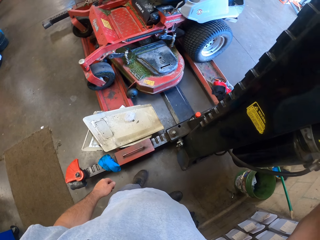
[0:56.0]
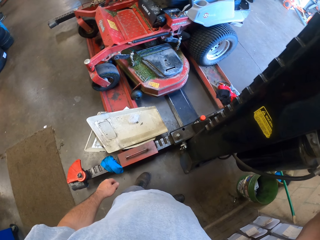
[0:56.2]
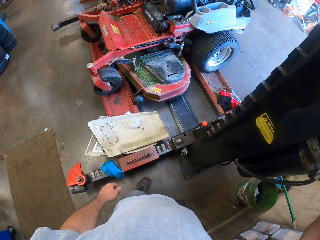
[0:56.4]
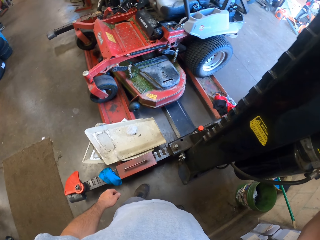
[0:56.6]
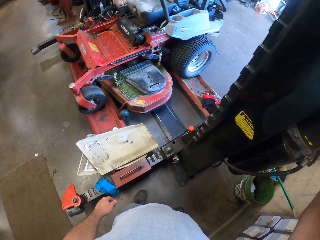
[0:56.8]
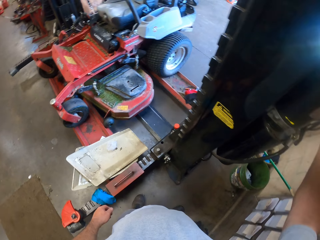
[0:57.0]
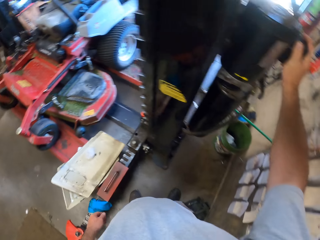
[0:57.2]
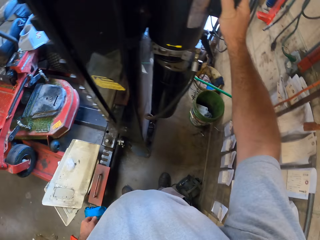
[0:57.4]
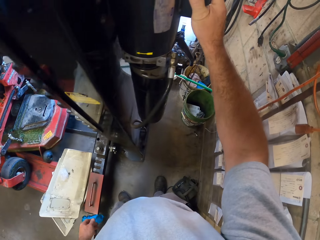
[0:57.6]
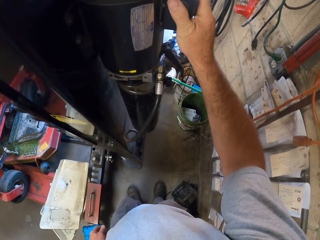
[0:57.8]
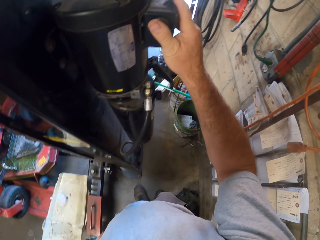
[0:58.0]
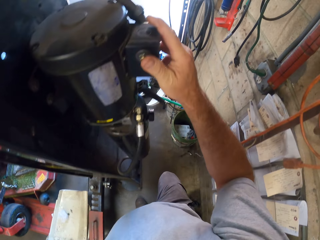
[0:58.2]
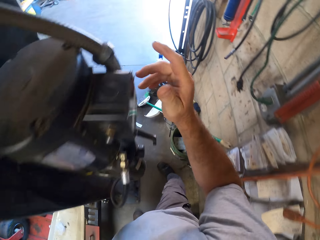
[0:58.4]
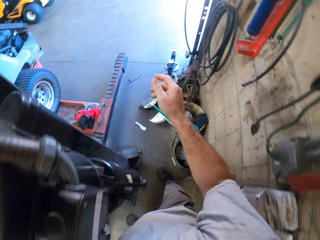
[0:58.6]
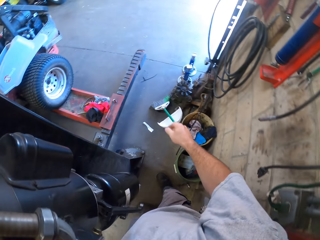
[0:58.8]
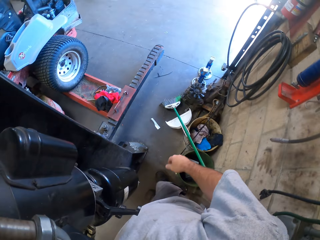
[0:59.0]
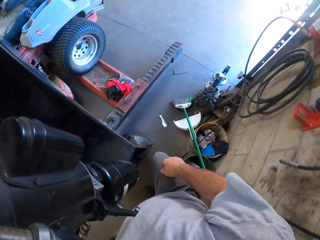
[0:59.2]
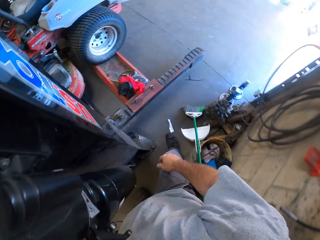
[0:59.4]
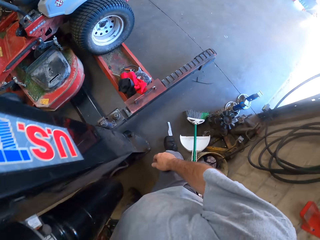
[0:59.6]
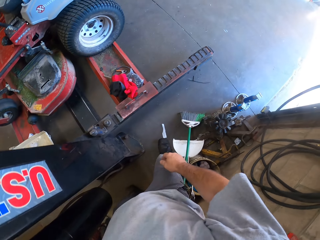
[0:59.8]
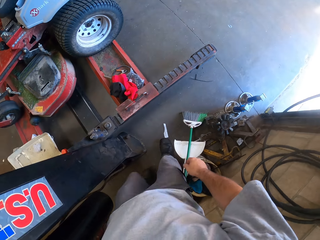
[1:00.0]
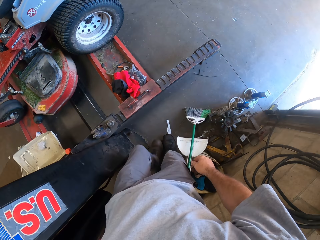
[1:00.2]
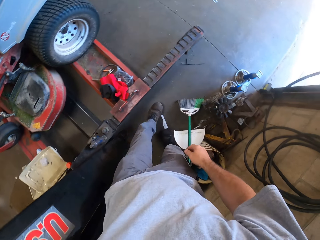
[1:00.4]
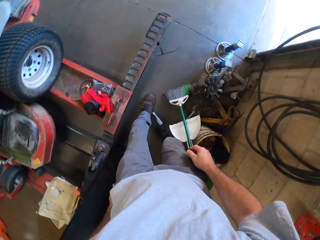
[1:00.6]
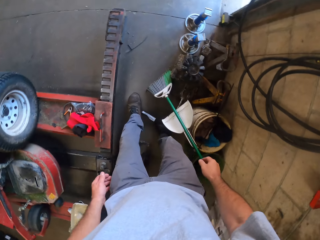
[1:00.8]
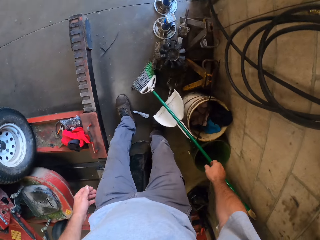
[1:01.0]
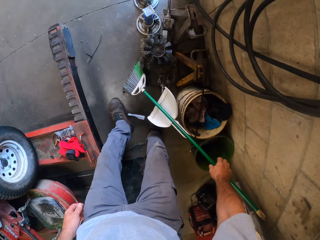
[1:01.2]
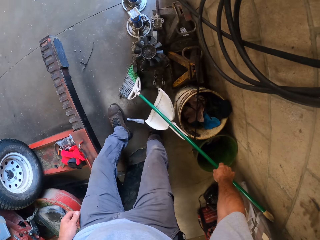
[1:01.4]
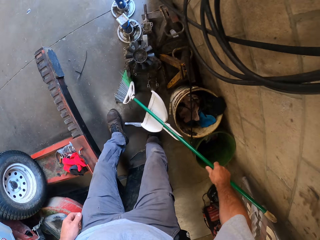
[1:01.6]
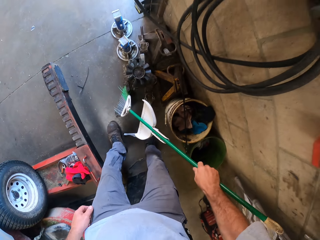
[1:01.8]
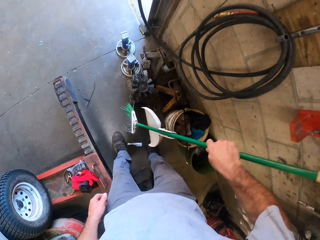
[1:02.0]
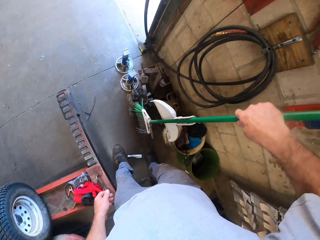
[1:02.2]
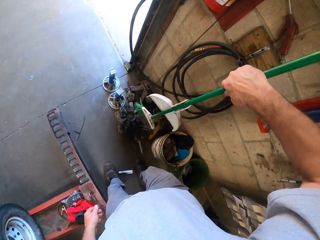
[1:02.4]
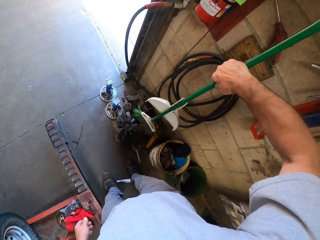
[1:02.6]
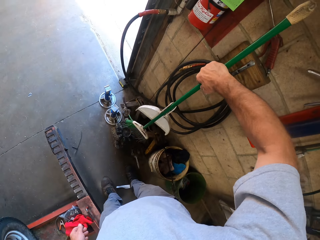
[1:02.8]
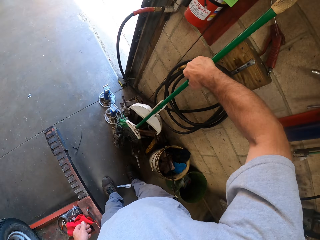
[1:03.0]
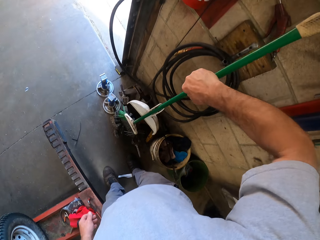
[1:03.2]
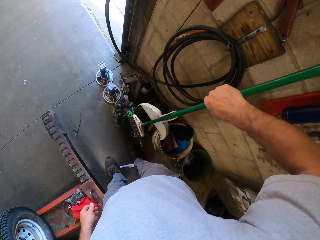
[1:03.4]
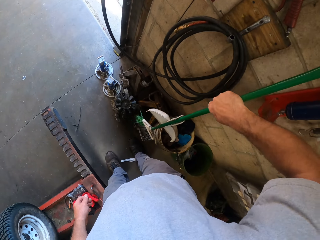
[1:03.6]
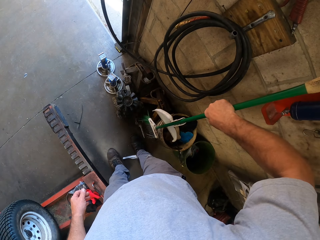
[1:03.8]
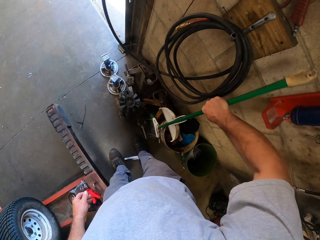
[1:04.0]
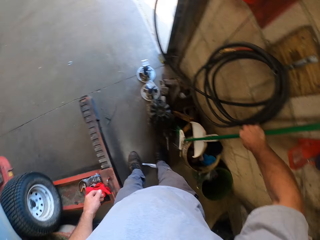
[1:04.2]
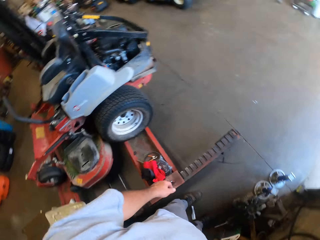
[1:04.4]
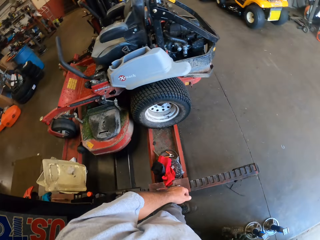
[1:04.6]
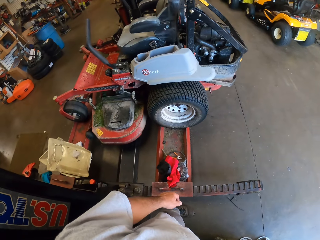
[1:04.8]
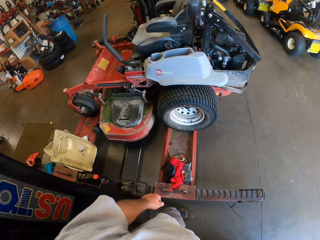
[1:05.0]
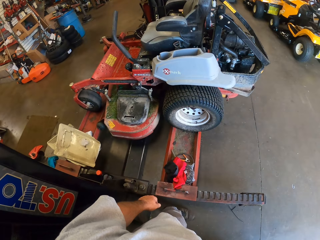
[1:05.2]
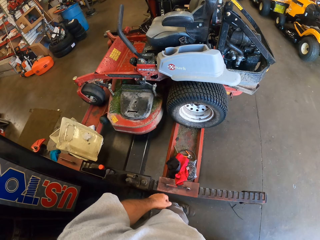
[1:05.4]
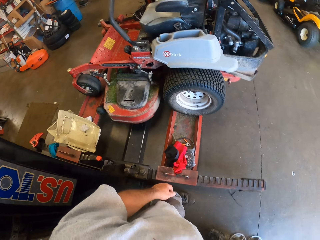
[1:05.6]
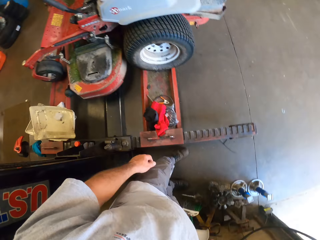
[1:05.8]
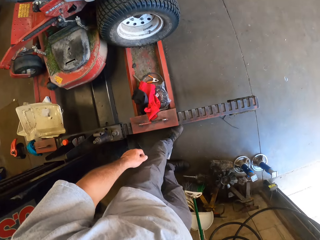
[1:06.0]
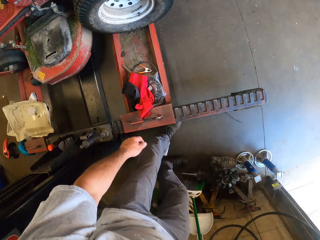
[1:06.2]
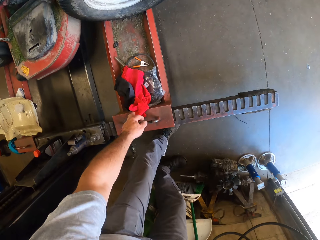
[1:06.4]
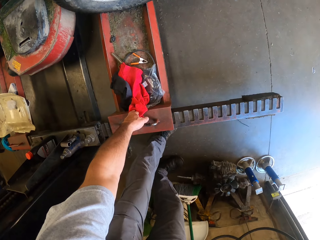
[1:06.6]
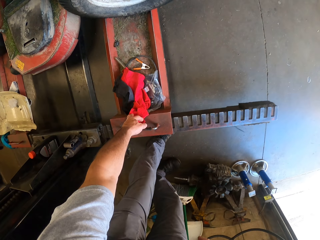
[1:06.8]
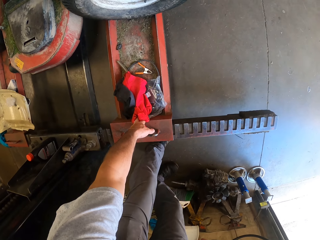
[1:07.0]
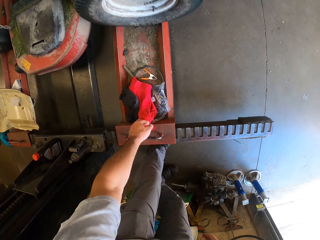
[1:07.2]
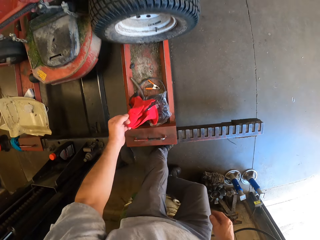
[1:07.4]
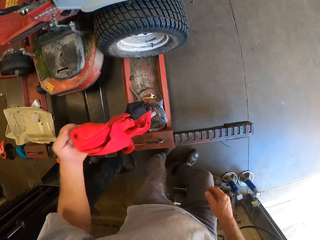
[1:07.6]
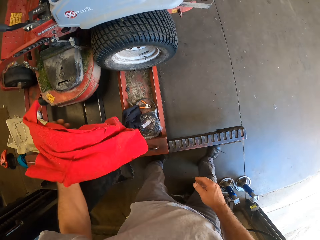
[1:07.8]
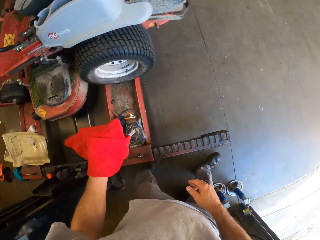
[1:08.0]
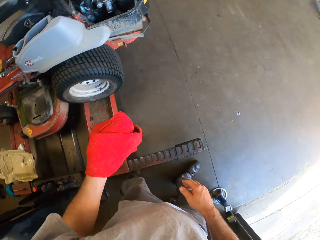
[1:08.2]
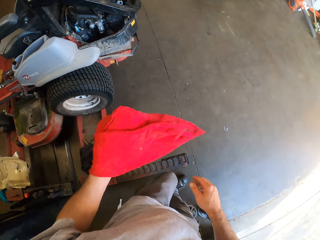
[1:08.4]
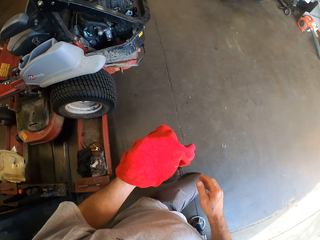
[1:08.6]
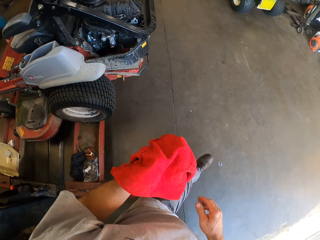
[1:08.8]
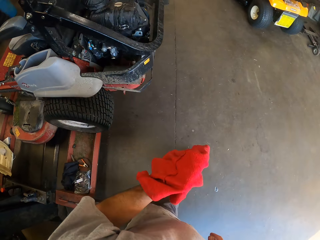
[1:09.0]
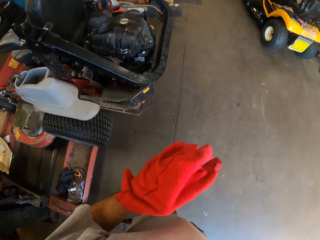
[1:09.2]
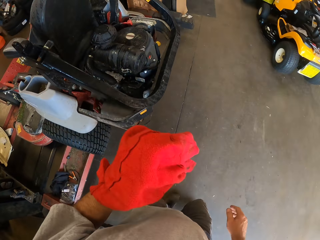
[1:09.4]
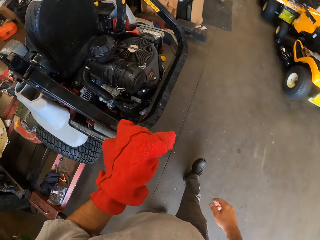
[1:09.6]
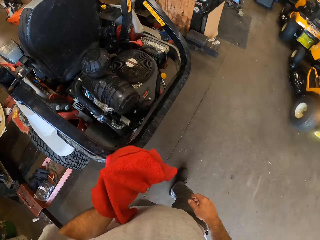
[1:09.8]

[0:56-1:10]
The camera wearer walks around the garage. They pick up a sweeping brush from the floor. They rest the sweeping brush against the wall. They look around the garage. They pick up a cloth from the workshop lift.

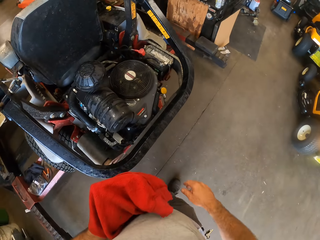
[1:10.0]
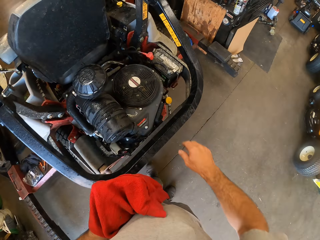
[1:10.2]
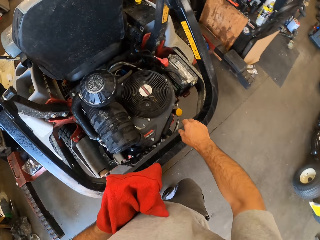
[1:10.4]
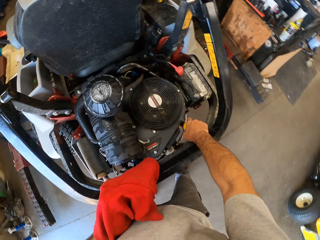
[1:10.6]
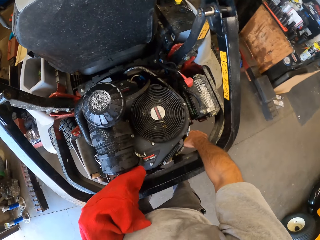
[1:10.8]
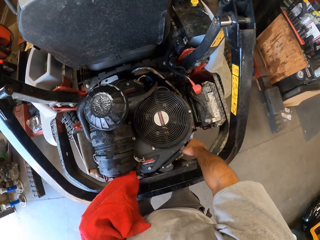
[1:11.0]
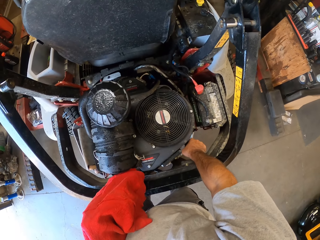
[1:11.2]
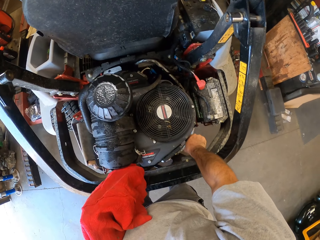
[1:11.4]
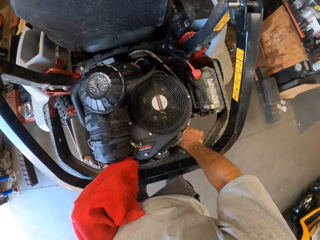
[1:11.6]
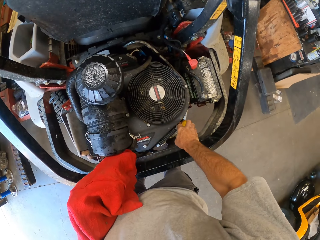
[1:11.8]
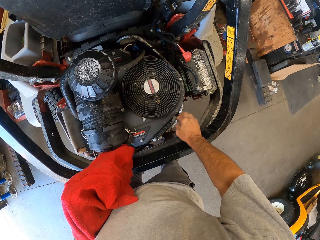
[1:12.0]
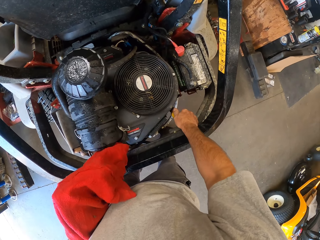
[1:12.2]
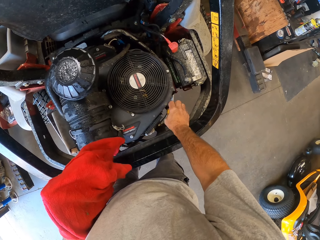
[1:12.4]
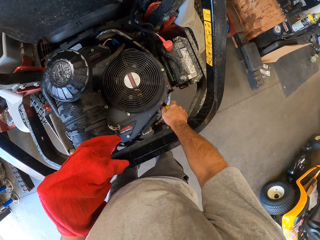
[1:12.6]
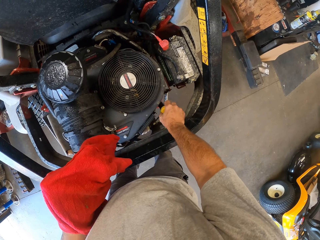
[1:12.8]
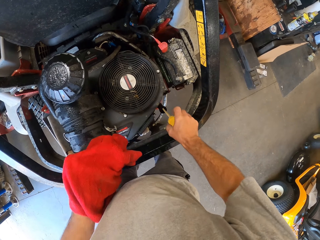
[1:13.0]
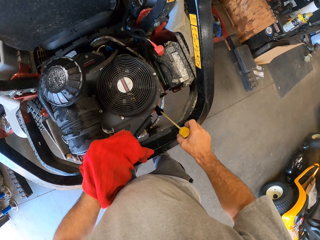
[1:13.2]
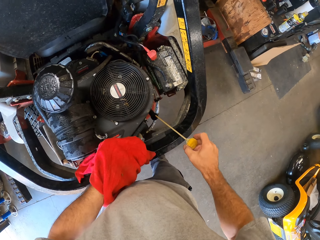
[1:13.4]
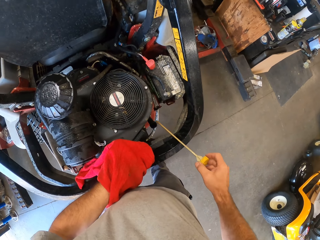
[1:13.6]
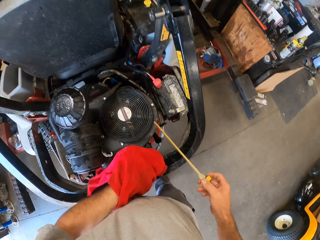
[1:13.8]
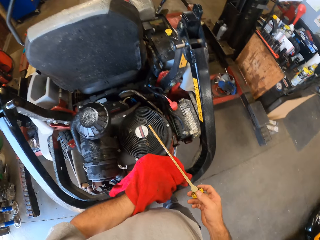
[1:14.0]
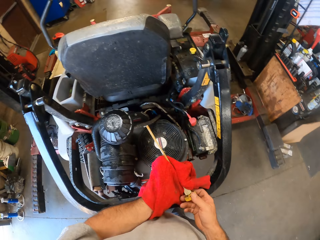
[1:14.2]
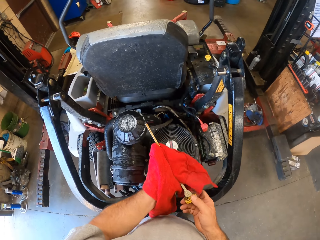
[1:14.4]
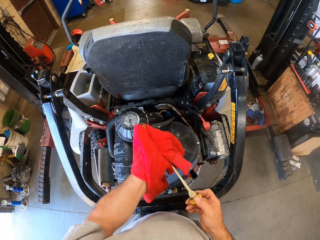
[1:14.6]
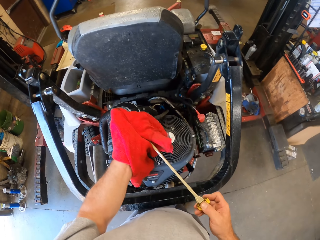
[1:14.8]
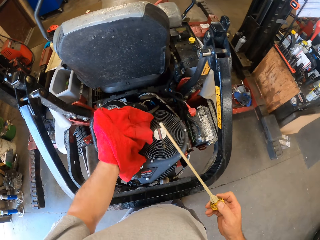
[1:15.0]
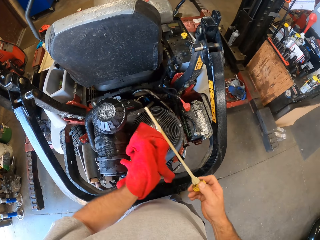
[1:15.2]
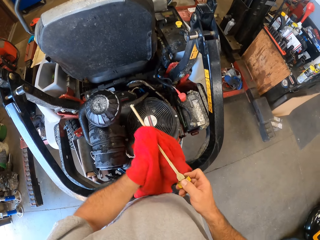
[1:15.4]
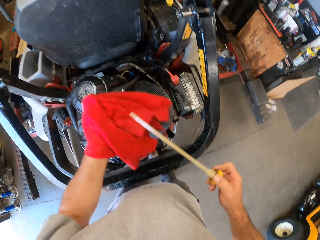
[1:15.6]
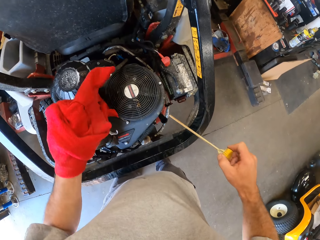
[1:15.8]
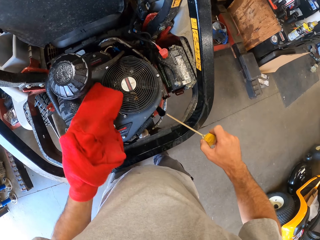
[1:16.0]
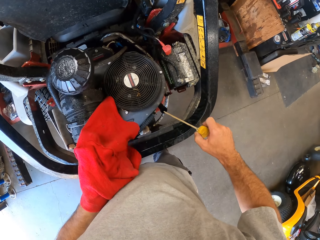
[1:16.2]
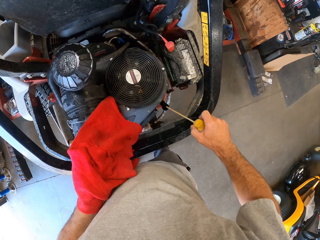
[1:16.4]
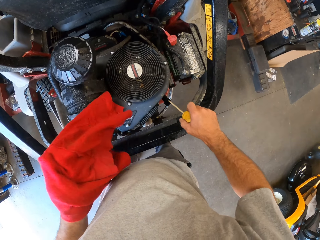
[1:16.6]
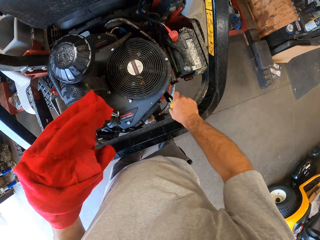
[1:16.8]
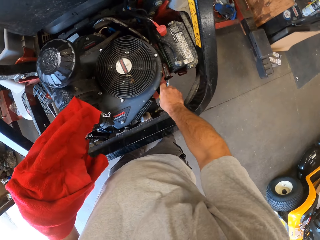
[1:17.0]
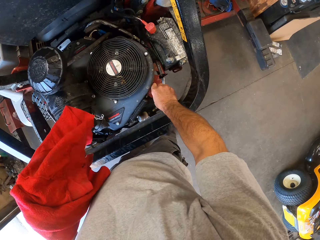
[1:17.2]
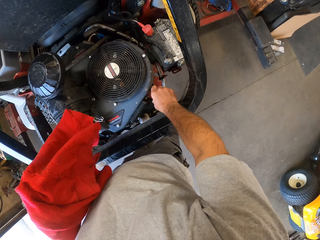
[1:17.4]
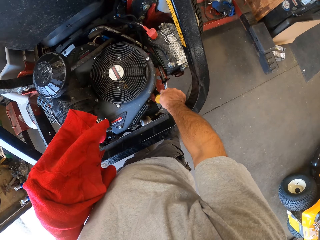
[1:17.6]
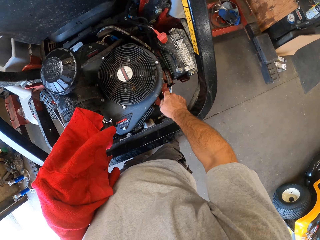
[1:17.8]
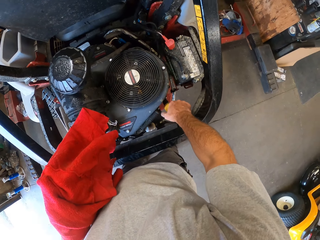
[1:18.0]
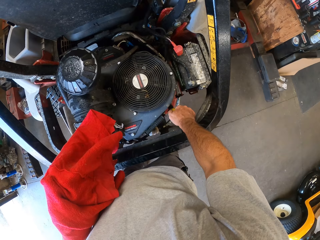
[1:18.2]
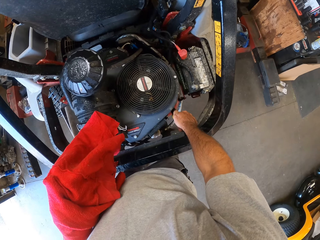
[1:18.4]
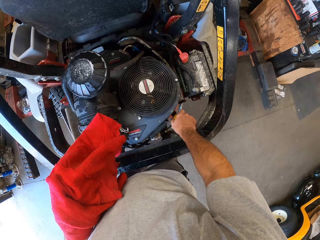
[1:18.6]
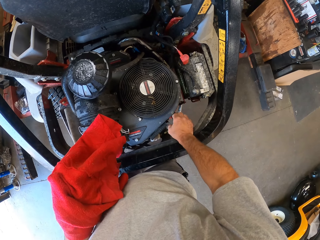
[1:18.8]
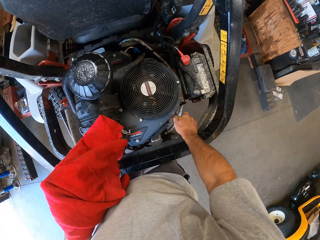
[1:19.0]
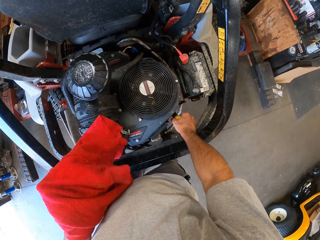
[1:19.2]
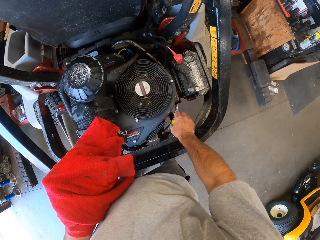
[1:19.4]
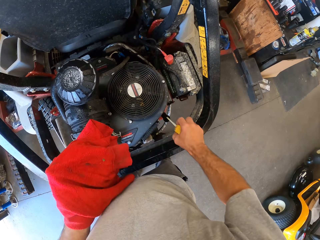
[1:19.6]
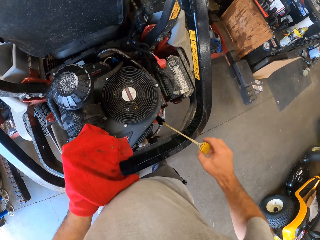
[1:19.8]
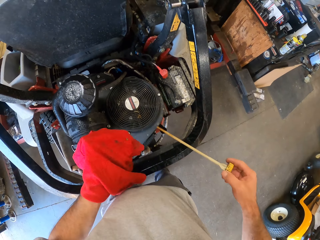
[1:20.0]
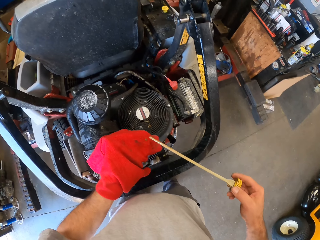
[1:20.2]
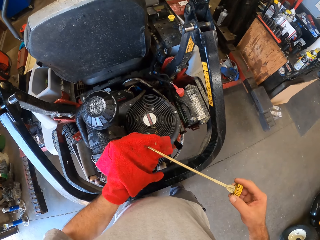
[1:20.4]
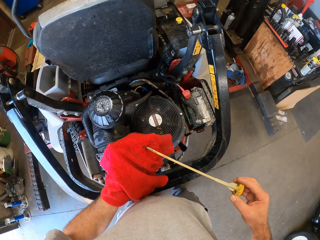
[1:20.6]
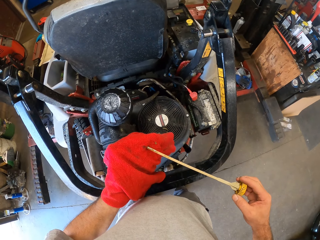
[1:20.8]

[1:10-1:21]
The camera wearer removes an engine oil dipstick from an engine oil hole of a motor. They open something on the machine. They clean the engine oil dipstick with the cloth. They put something on the machine. They dip the engine oil dipstick into the engine oil hole. They pull the engine oil dipstick out from the engine oil hole.
